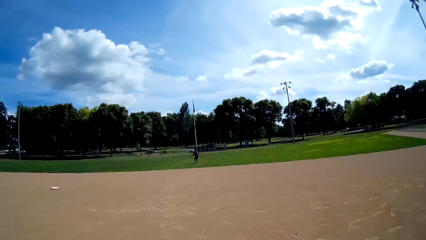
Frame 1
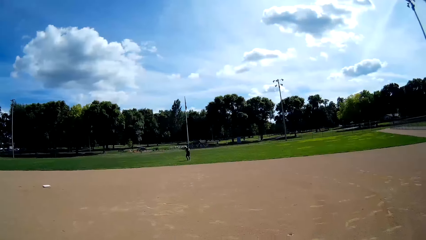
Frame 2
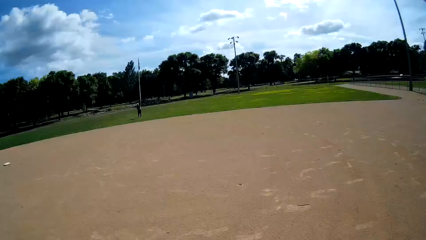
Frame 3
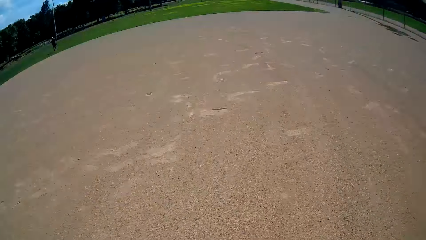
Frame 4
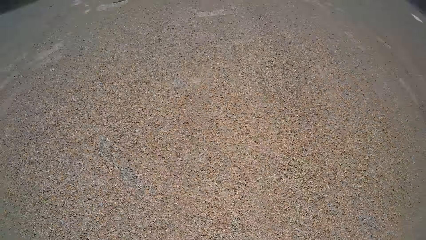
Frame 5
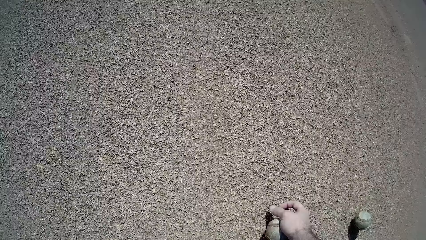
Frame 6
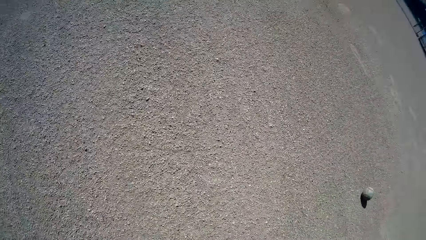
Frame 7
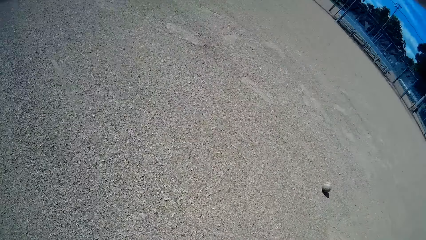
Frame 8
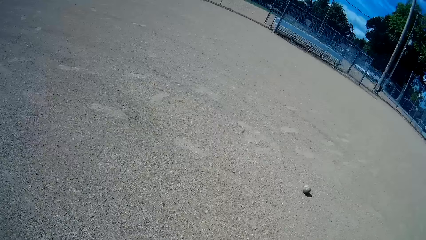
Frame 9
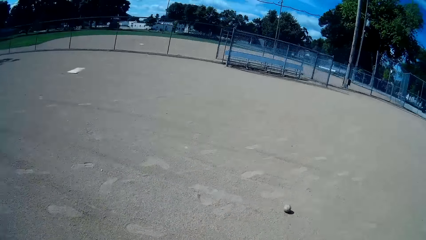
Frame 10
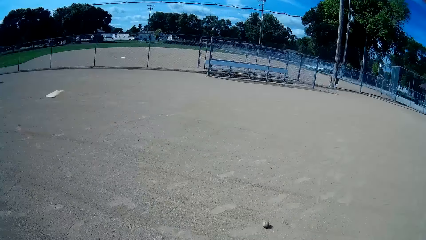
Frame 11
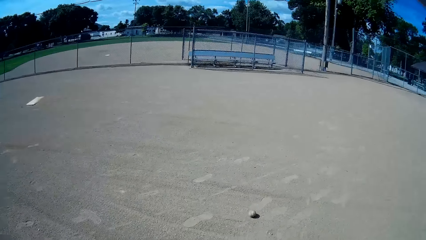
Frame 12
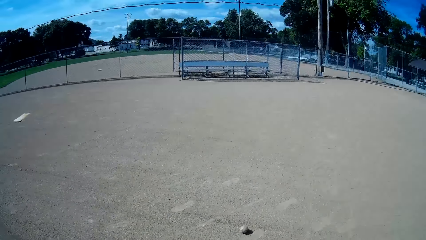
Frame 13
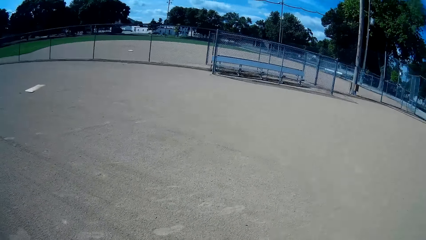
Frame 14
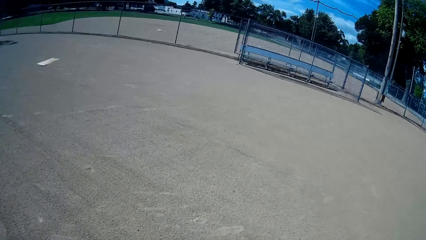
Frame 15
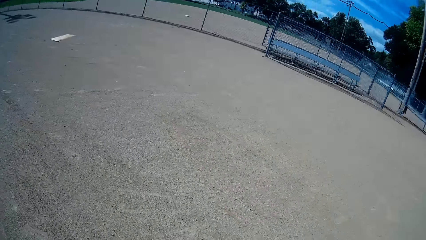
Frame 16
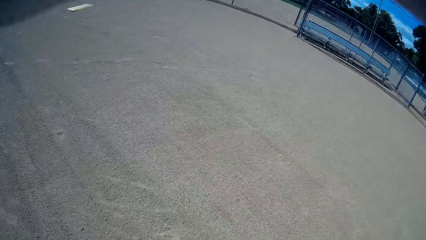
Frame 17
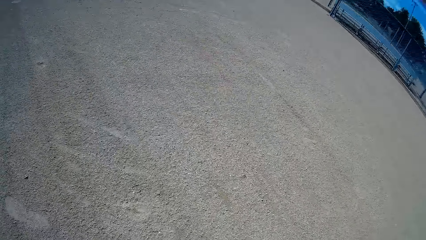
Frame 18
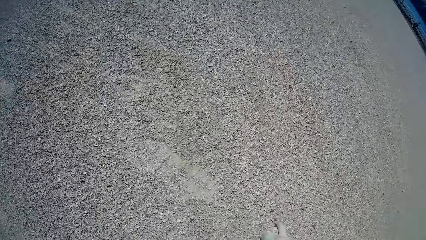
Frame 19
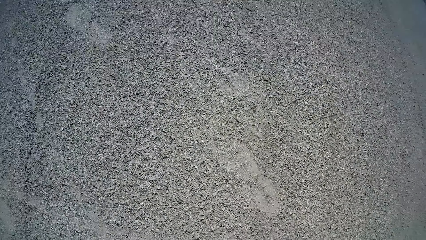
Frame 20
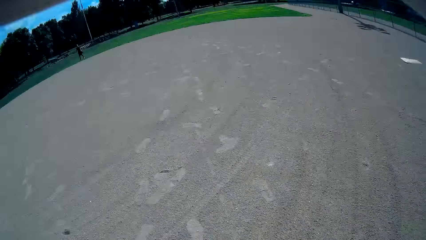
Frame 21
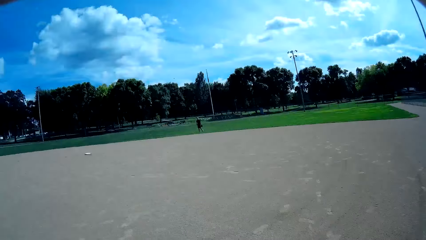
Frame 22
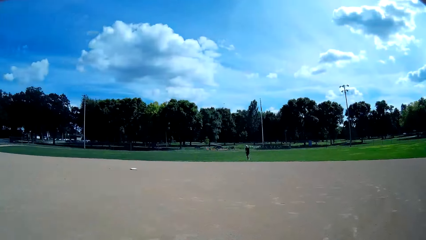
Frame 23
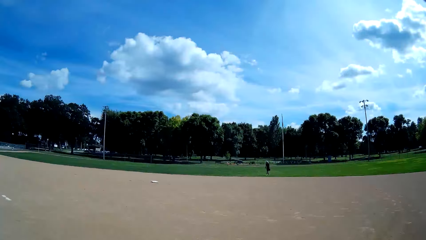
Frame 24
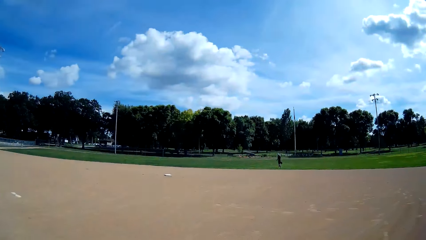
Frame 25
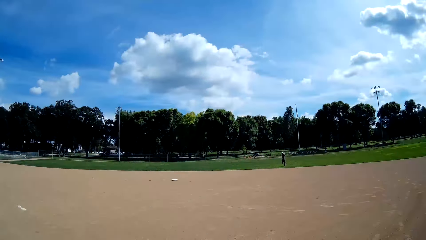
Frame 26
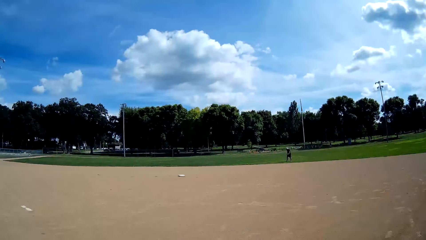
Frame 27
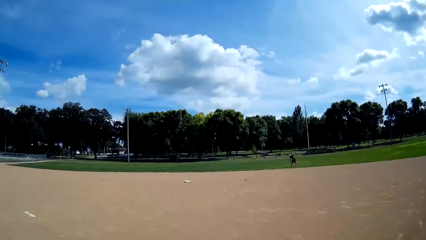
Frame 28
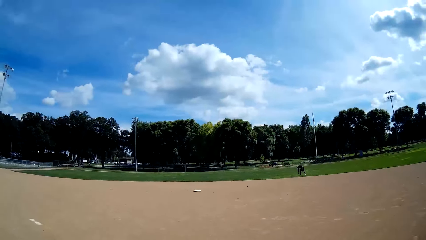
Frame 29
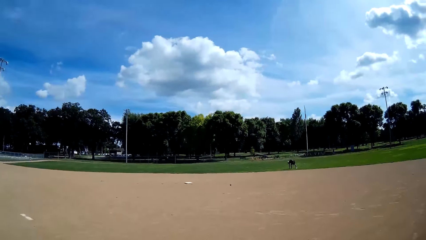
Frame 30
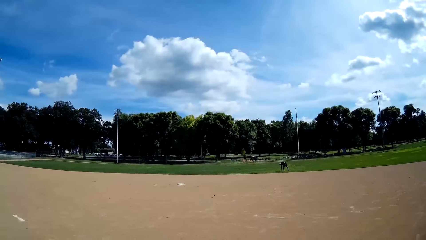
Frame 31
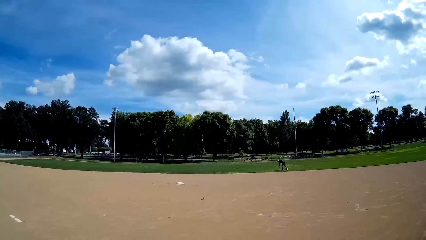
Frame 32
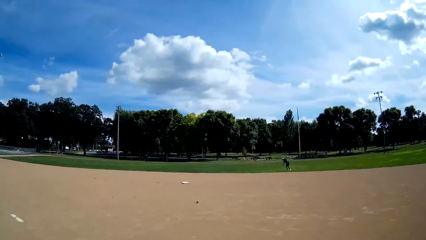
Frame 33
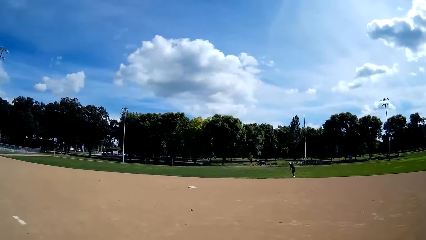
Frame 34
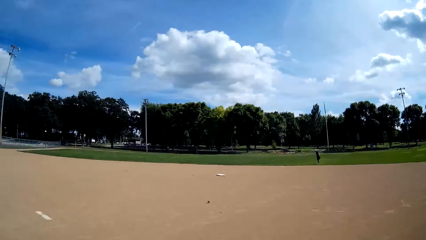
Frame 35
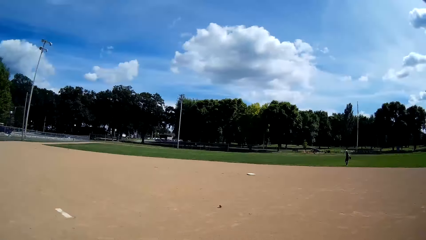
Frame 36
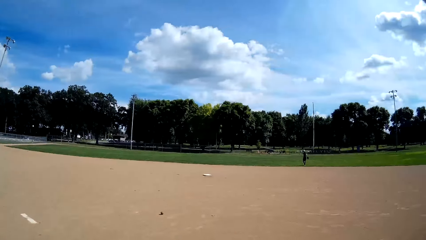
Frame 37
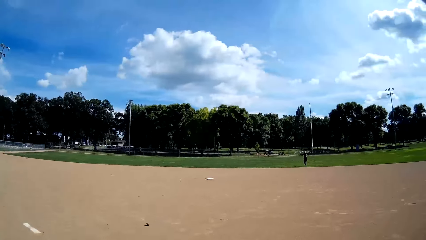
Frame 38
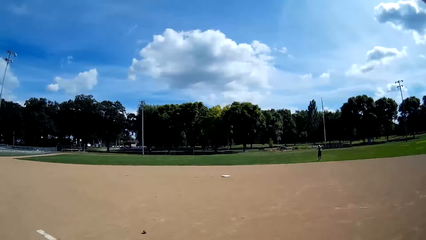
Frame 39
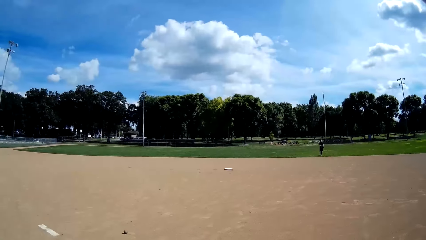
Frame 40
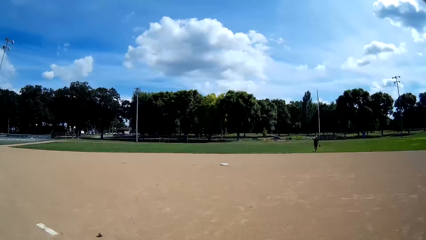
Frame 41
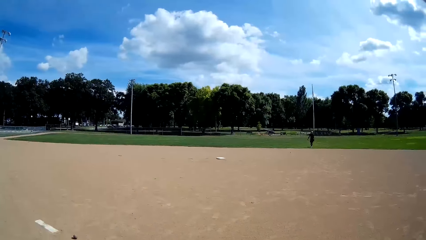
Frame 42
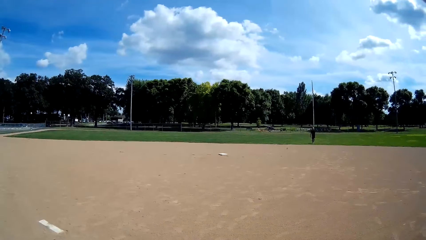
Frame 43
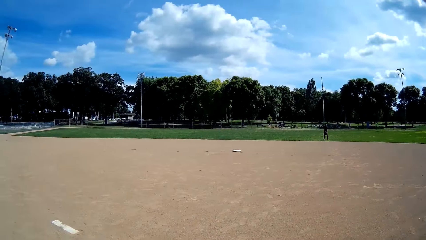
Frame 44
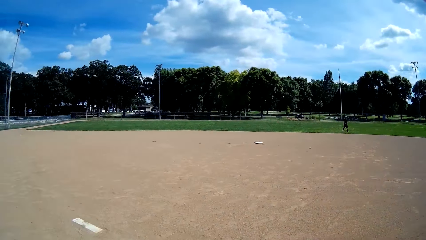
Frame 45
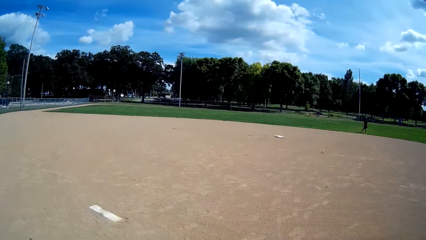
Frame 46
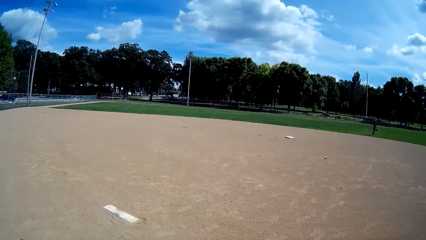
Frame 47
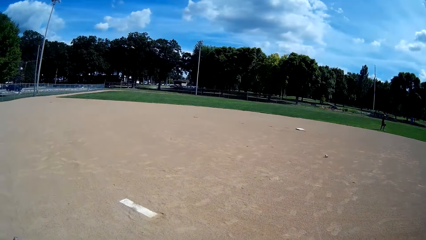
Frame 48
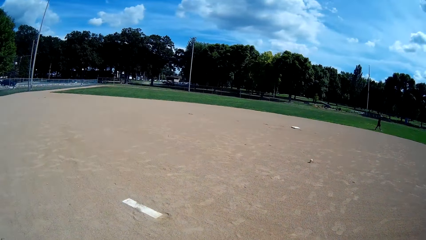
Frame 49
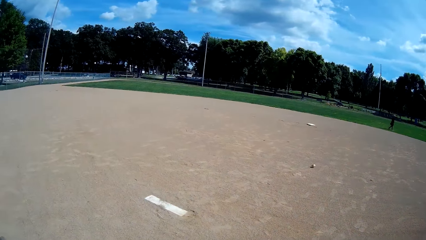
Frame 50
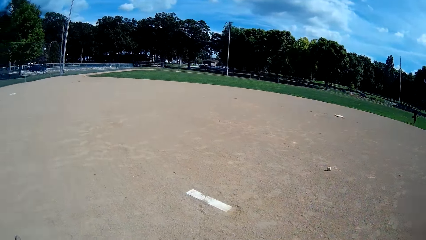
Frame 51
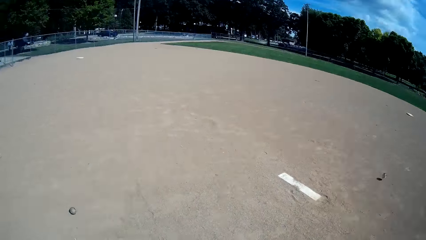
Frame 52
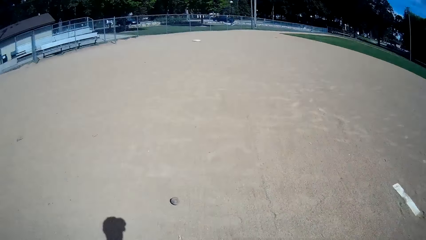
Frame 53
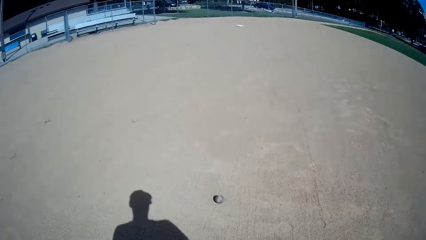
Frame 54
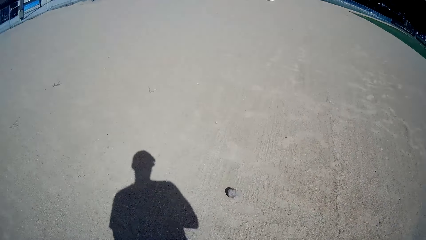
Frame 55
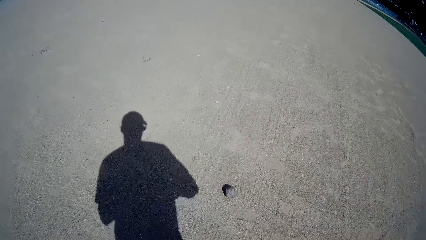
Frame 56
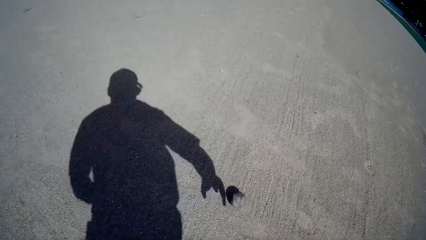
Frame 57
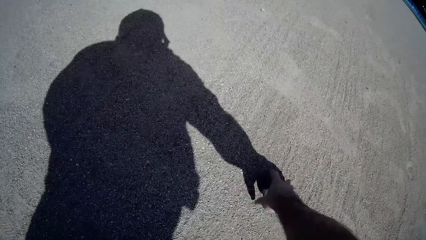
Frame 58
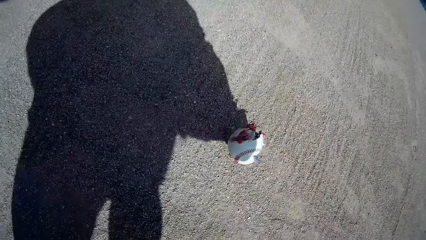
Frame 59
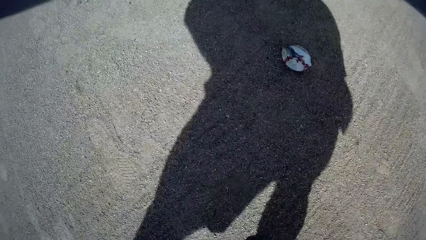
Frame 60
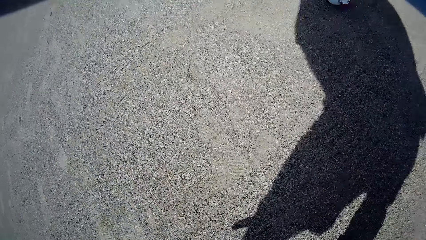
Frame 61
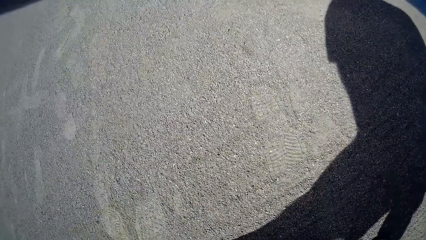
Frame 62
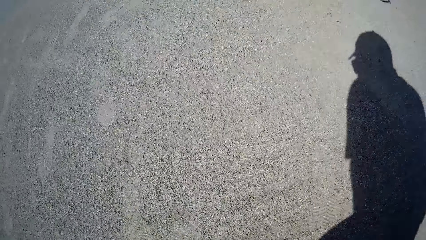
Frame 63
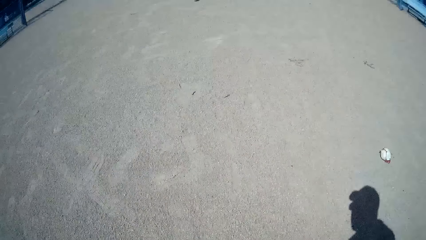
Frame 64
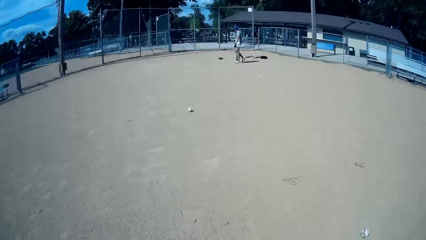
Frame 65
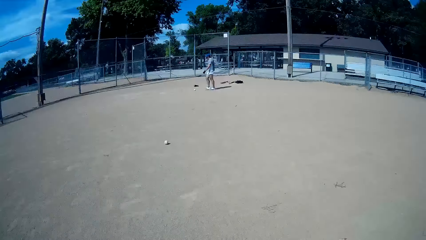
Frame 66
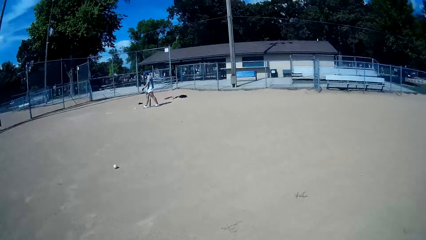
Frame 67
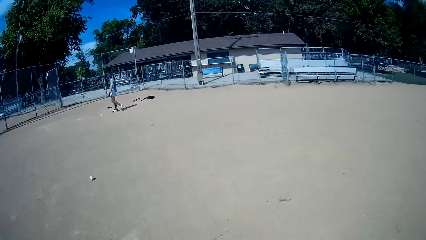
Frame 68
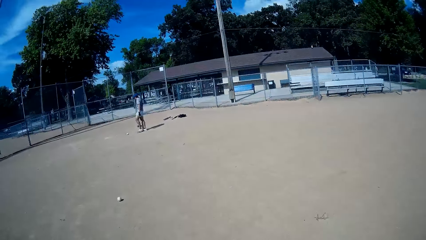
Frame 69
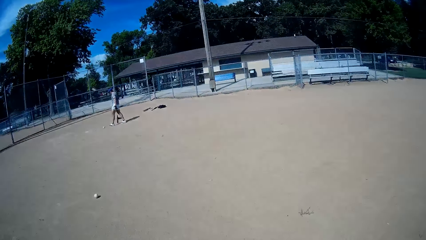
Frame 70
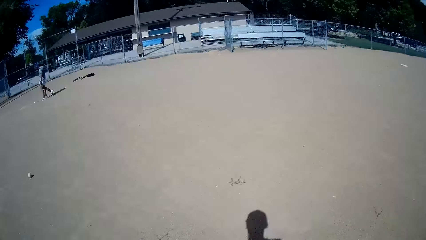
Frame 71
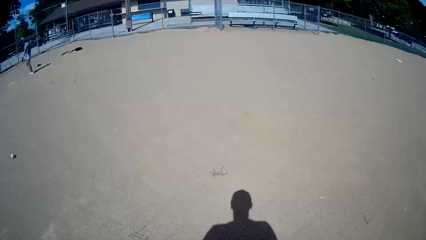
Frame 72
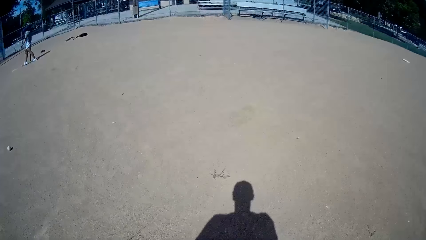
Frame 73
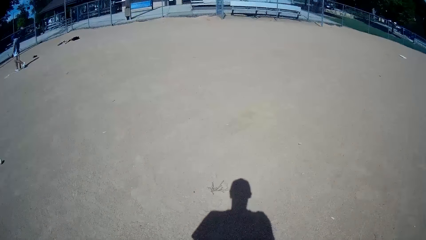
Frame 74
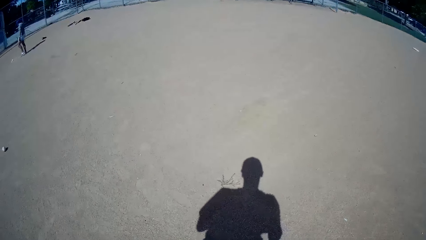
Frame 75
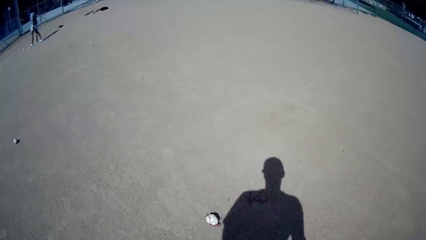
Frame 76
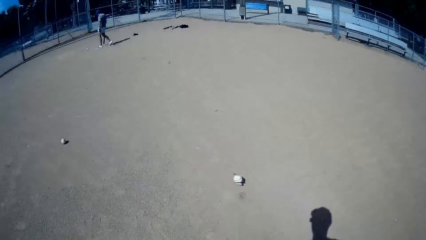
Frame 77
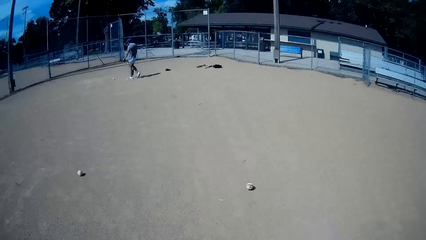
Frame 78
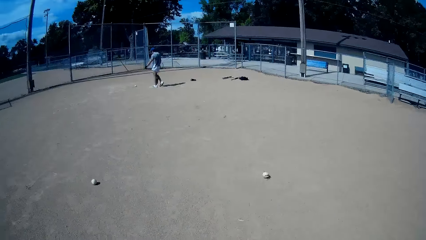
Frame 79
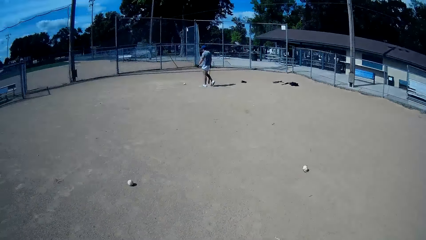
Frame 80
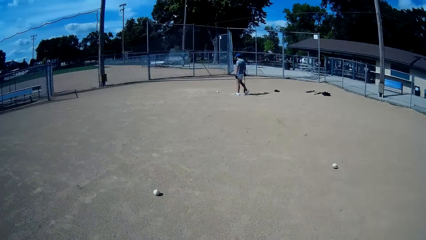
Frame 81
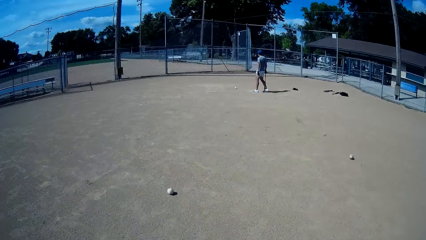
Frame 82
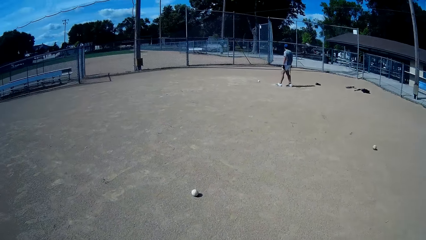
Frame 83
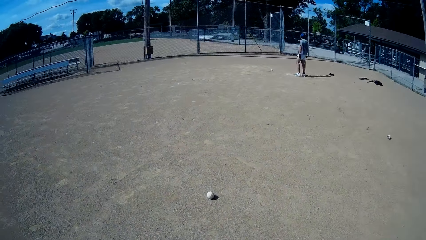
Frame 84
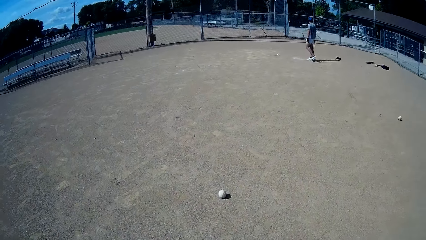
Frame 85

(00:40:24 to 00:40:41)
A man throws the baseball to the camera wearer. The camera wearer picks the baseball and walks in the field. He picks the baseball. The man throws the baseball to the camera wearer. The man throws the baseball to the camera wearer again. The camera wearer picks the baseball and walks towards another man. He kicks a ball towards the other man with his legs.
